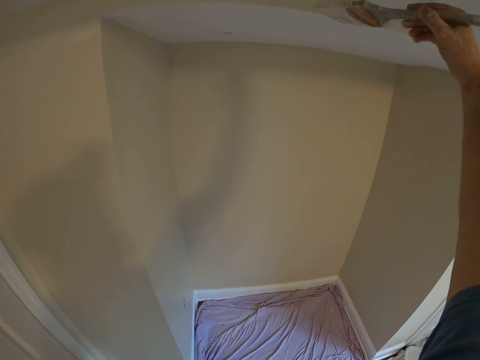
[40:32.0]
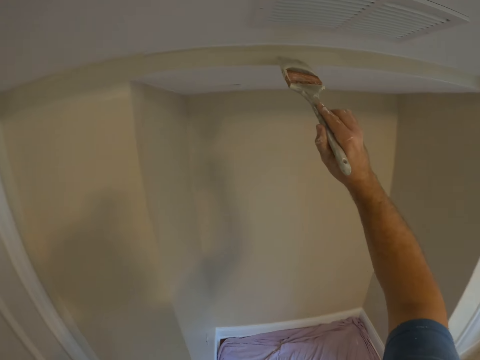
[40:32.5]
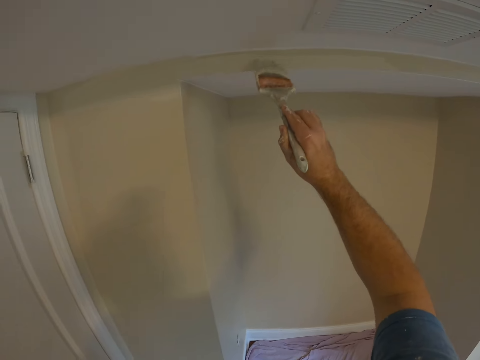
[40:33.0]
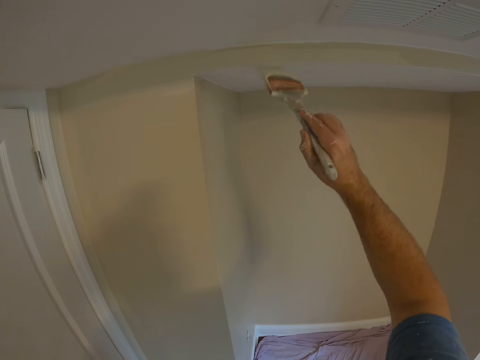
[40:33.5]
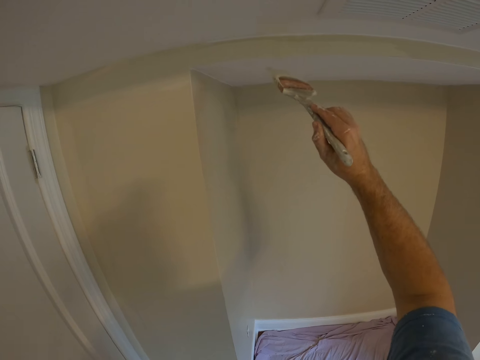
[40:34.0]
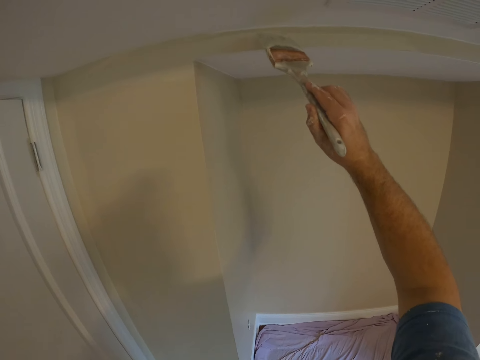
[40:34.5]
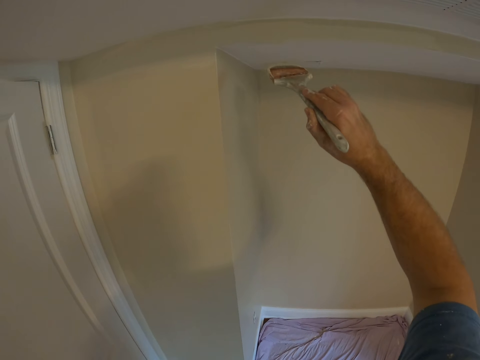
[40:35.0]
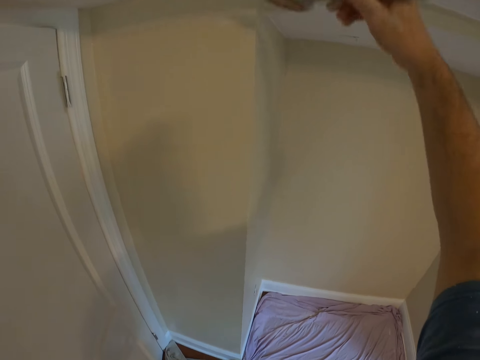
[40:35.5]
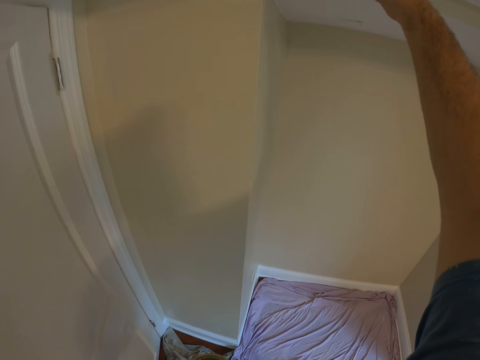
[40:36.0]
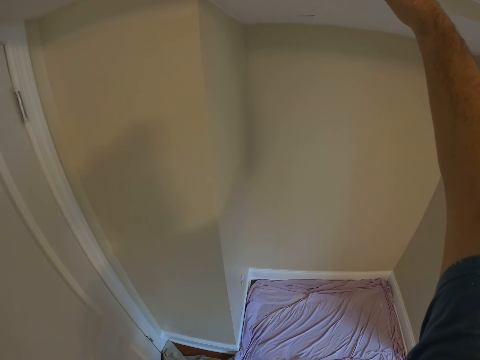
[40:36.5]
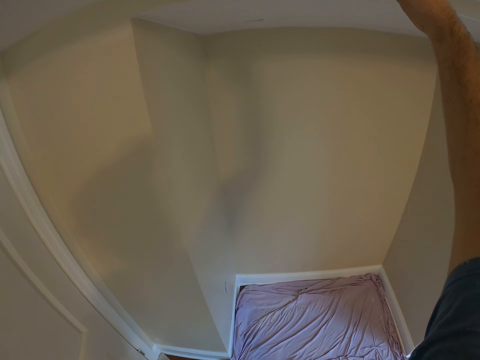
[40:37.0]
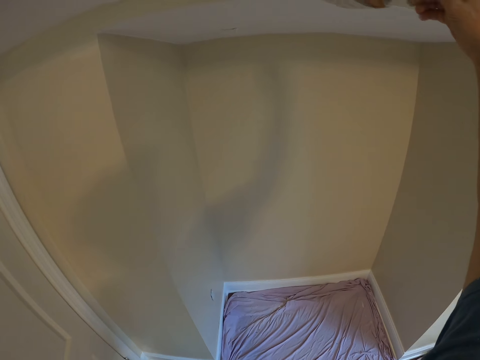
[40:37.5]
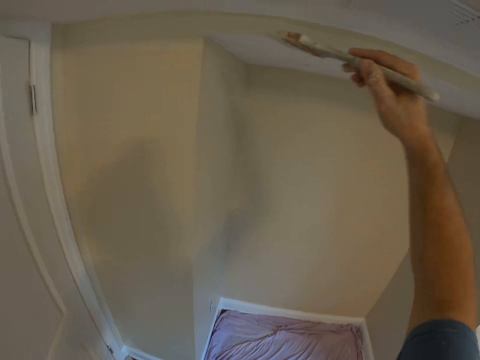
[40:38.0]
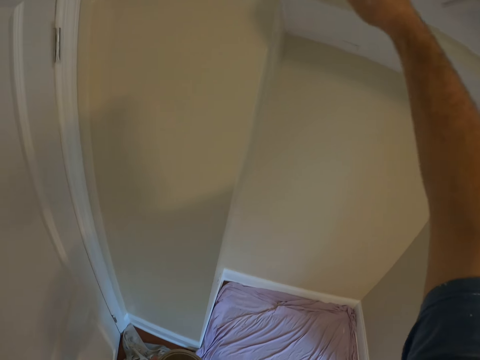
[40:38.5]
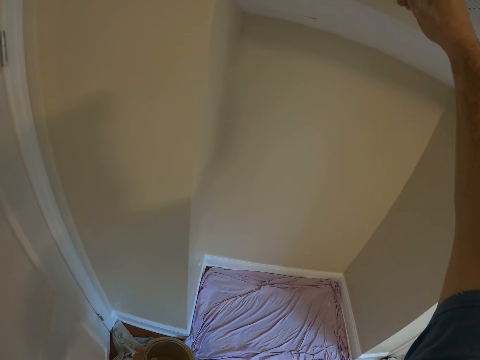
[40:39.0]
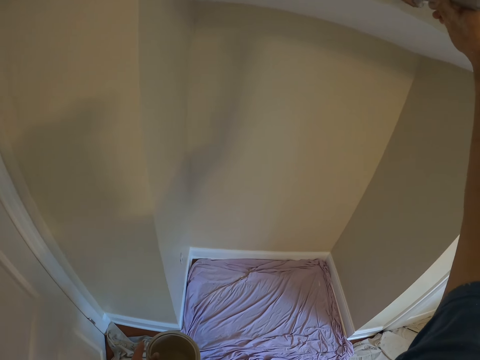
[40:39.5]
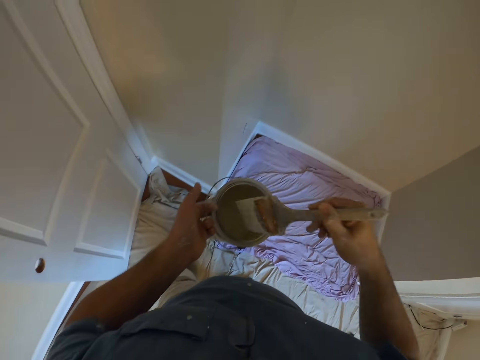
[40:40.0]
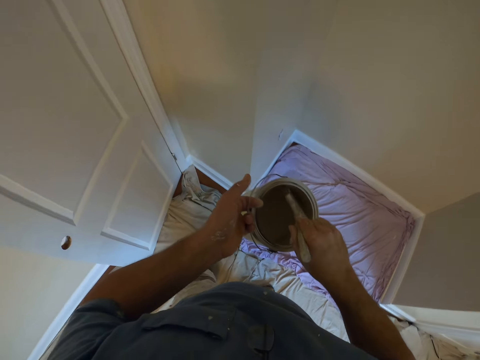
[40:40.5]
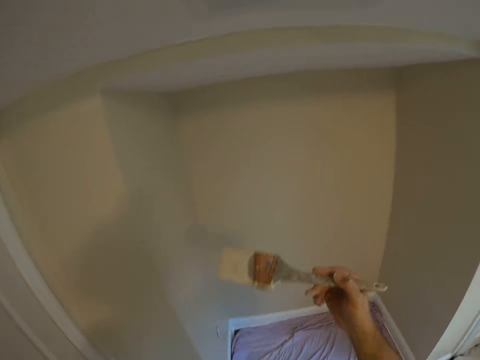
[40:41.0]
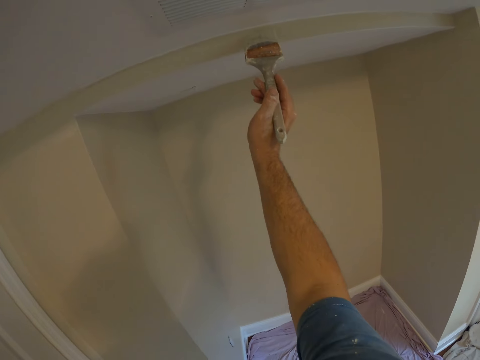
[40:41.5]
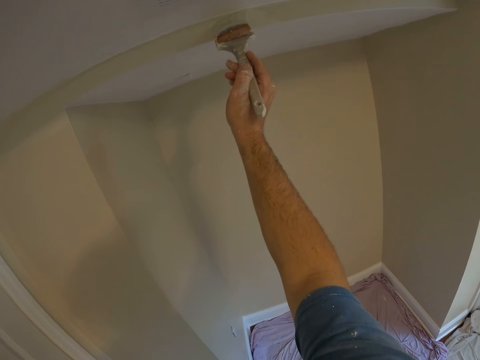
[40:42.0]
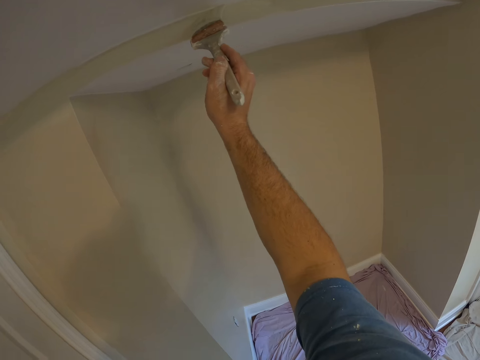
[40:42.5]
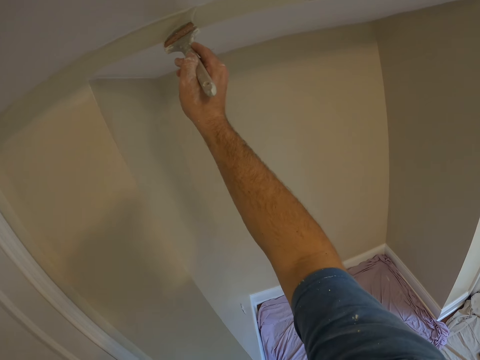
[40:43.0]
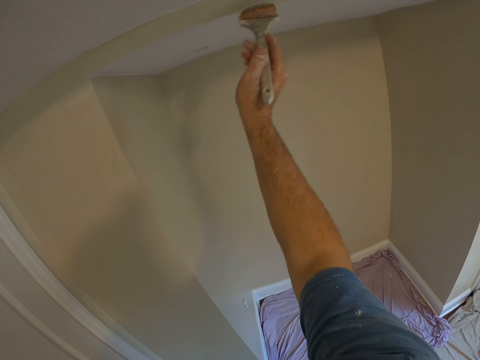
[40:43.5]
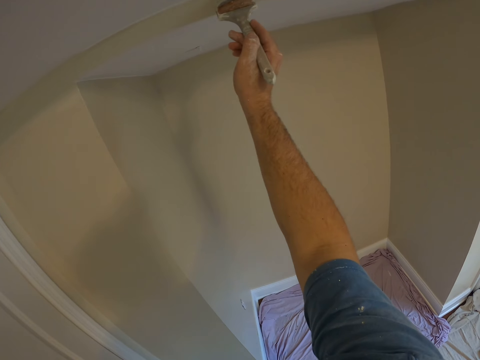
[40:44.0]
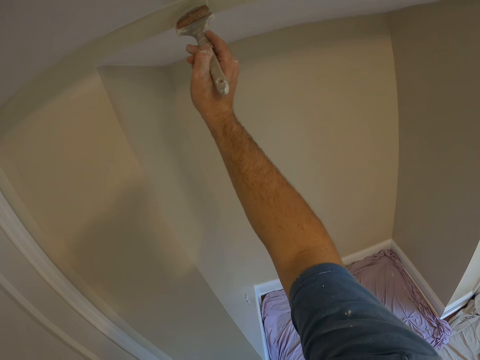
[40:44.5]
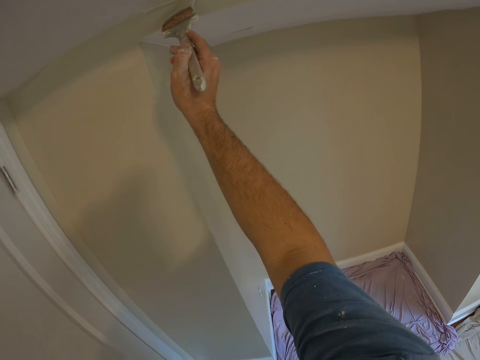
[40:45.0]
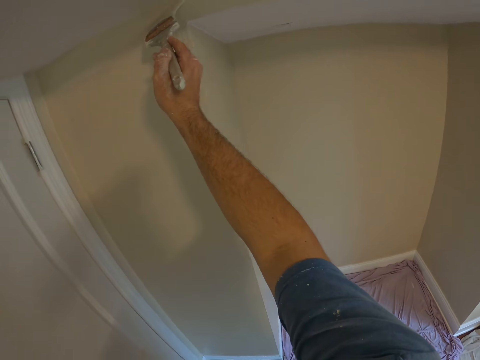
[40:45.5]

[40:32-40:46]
The camera wearer dips the brush in his right hand into the paint container in his left hand. He paints the wall with the paint brush.

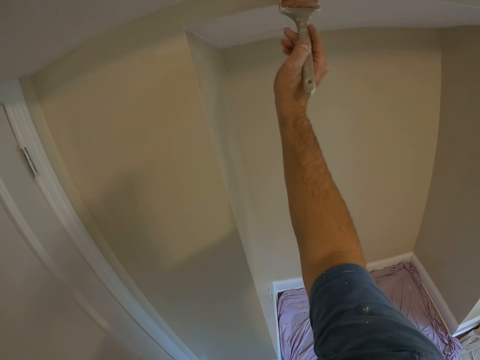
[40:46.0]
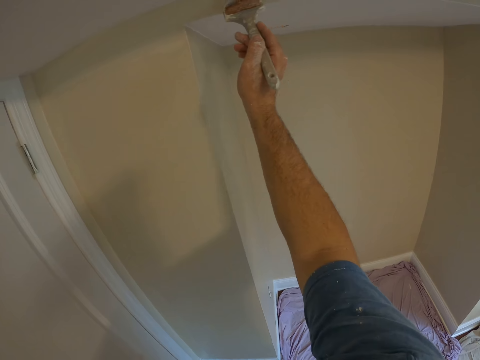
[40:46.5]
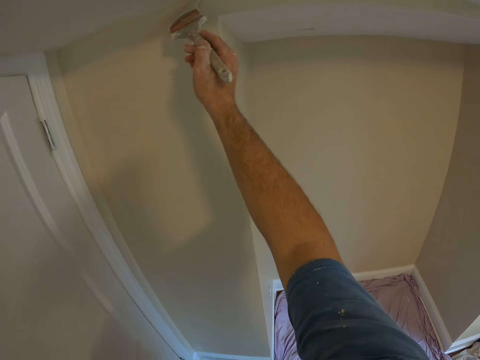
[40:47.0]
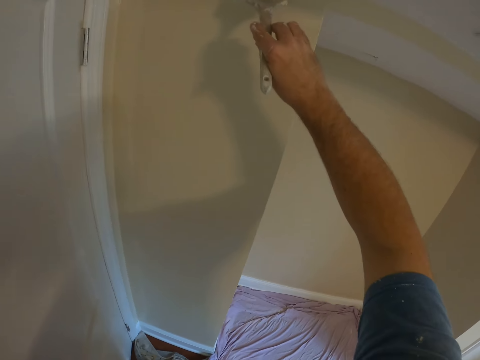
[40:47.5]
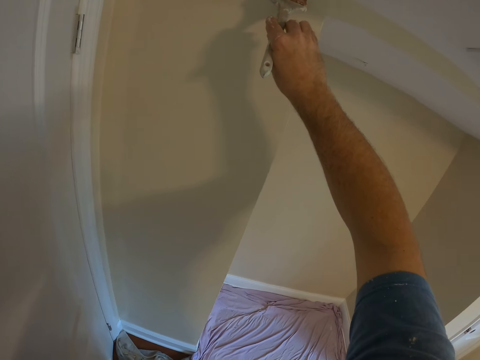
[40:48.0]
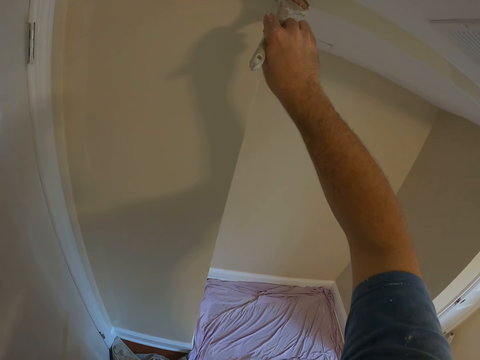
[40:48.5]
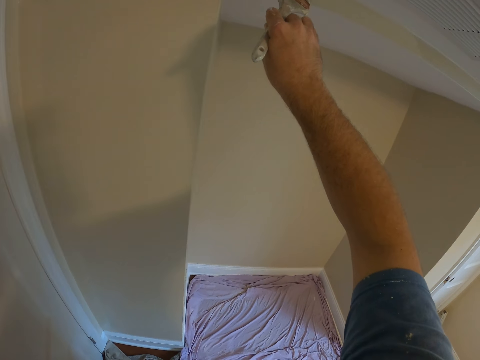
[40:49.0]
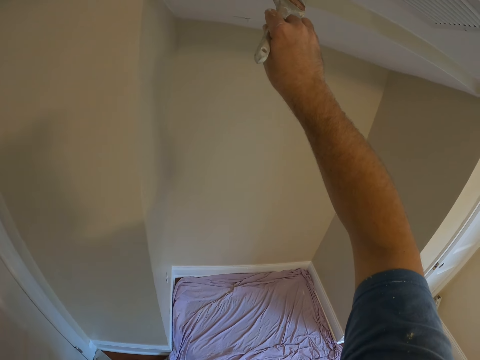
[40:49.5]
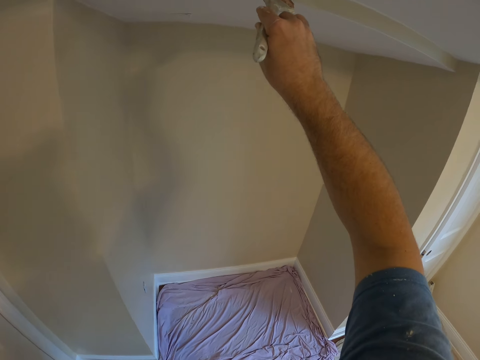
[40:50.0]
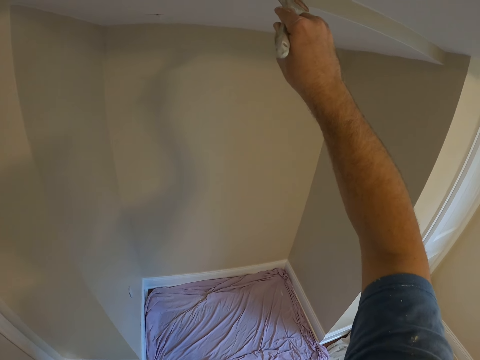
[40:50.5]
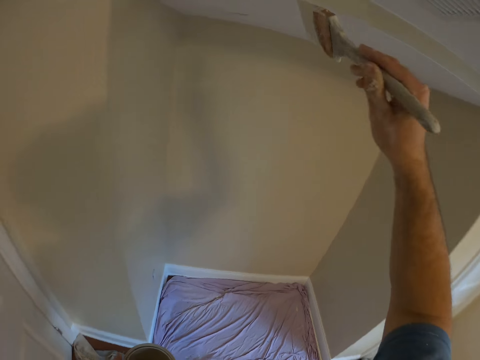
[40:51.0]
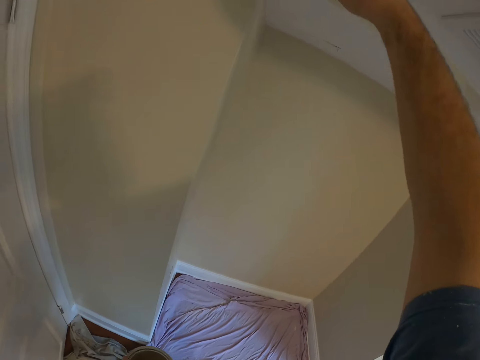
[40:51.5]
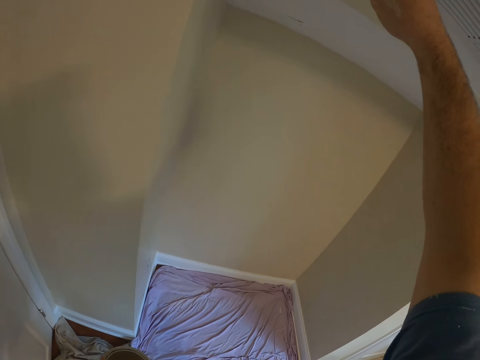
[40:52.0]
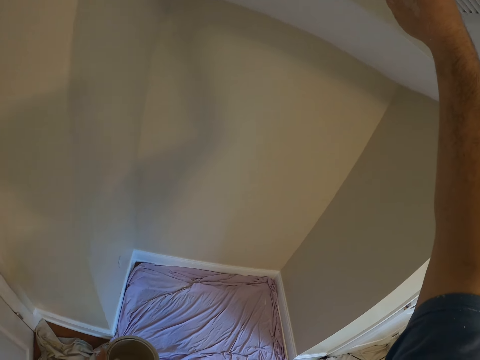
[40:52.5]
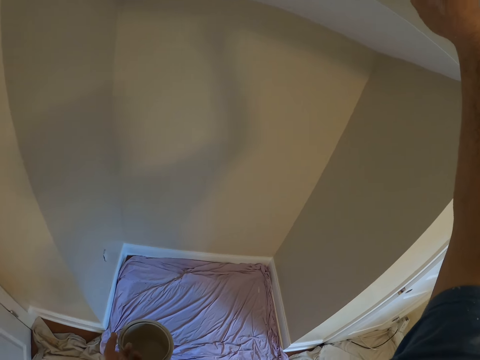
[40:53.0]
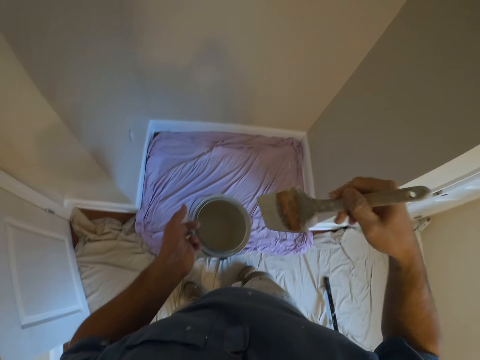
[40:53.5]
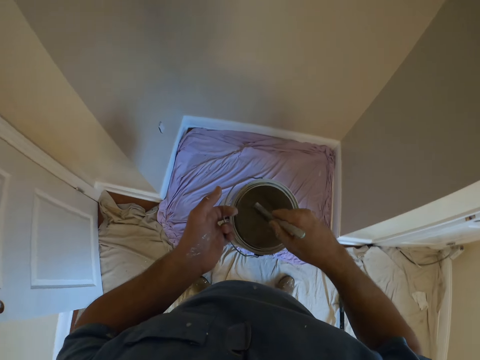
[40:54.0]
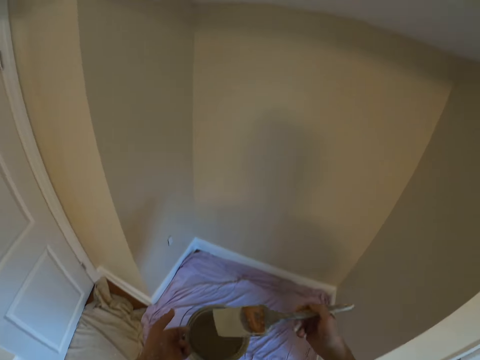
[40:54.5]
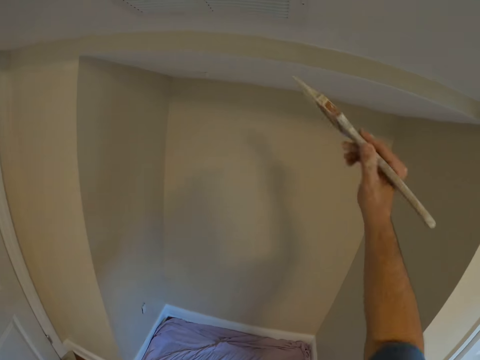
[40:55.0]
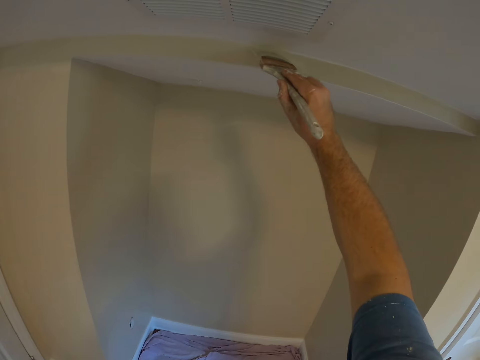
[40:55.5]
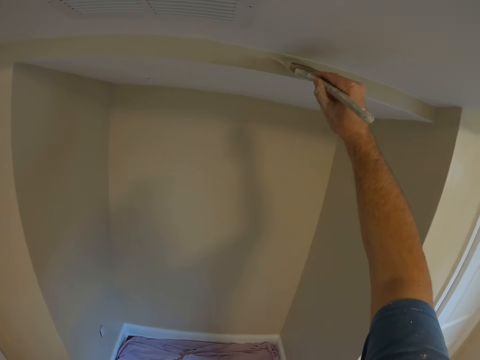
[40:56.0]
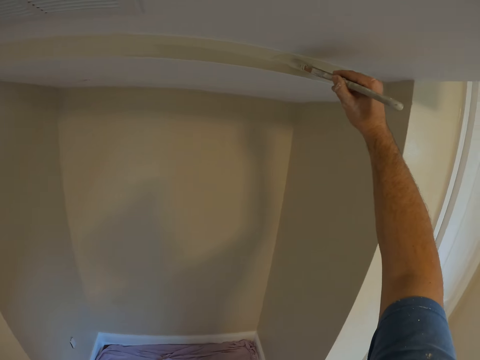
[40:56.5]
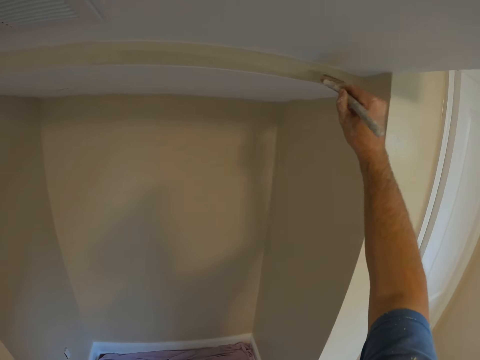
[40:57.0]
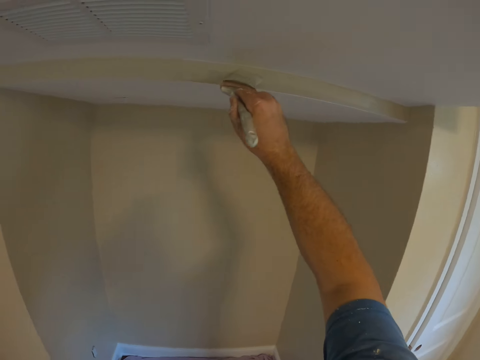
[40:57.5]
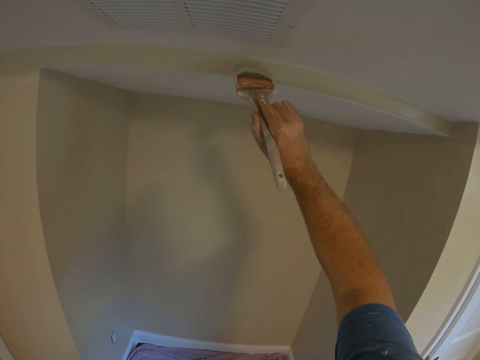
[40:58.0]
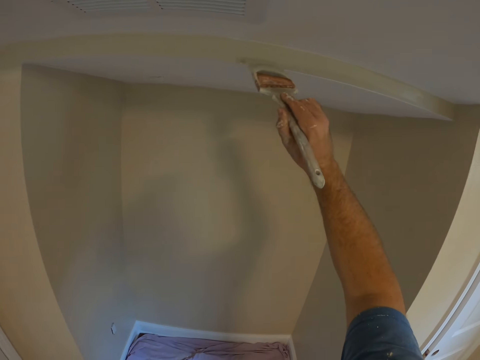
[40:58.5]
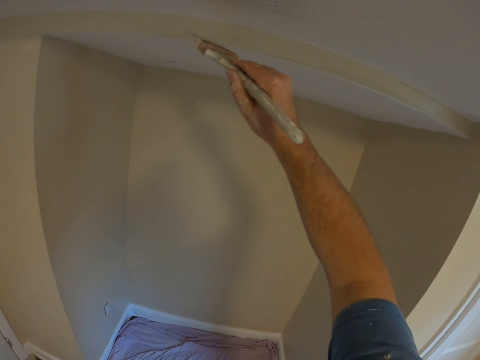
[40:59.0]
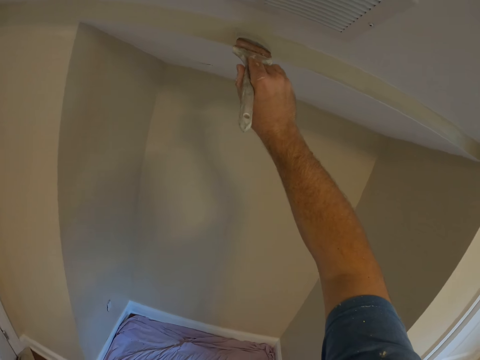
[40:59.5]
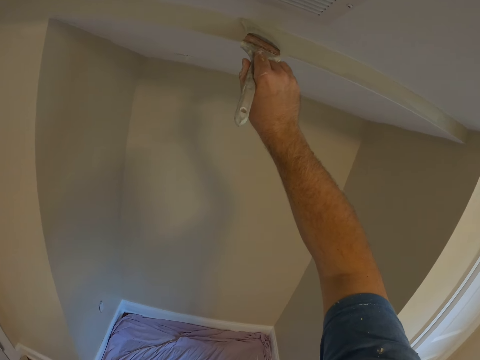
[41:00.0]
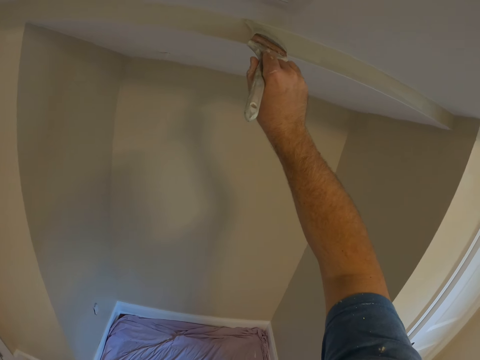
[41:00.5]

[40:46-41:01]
The camera wearer dips the brush in his right hand into the paint container in his left hand. He paints the wall with the brush.
